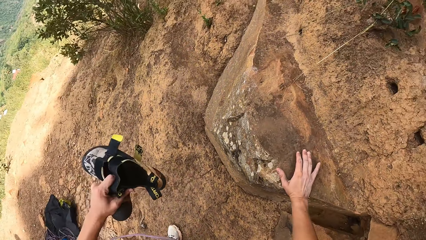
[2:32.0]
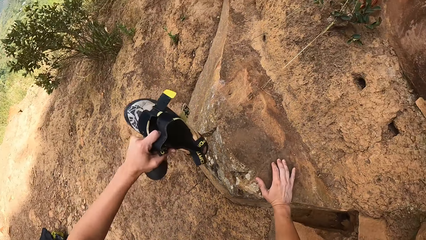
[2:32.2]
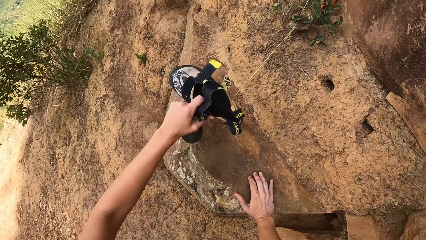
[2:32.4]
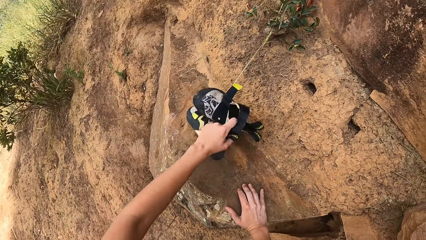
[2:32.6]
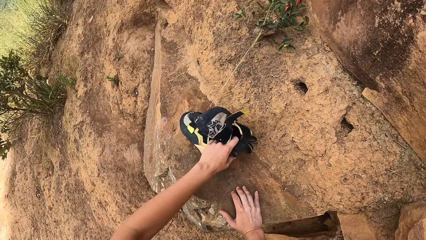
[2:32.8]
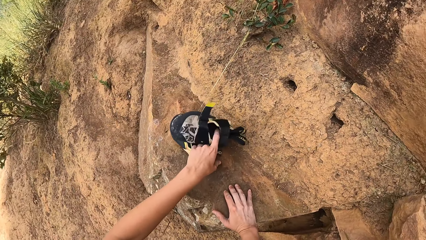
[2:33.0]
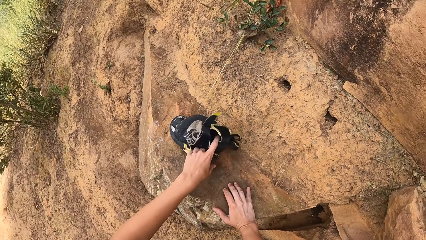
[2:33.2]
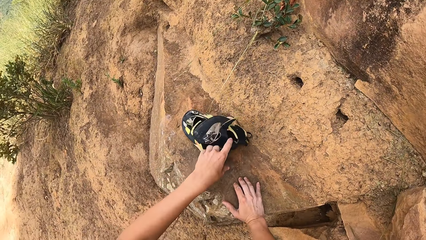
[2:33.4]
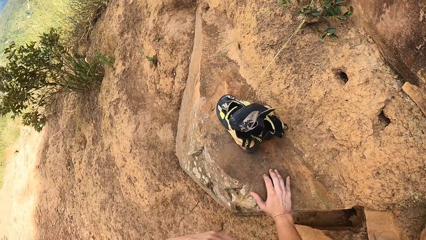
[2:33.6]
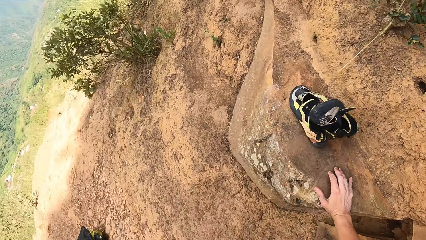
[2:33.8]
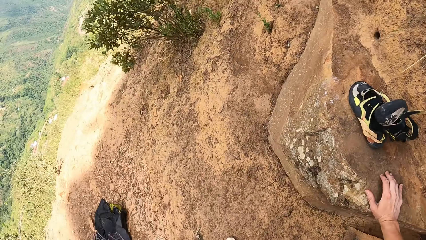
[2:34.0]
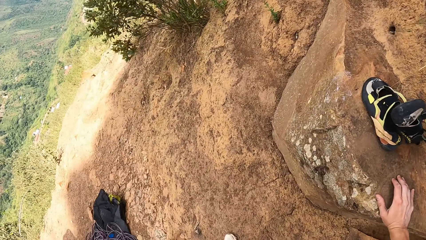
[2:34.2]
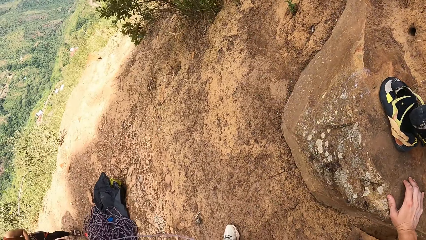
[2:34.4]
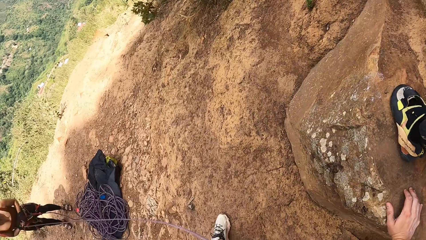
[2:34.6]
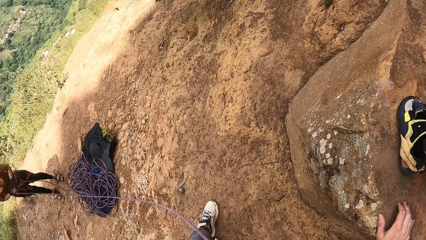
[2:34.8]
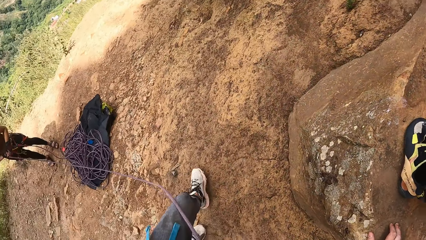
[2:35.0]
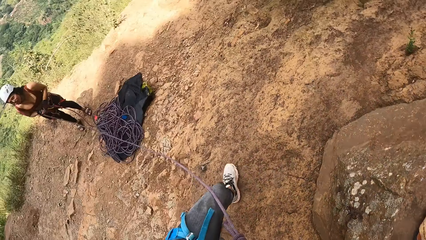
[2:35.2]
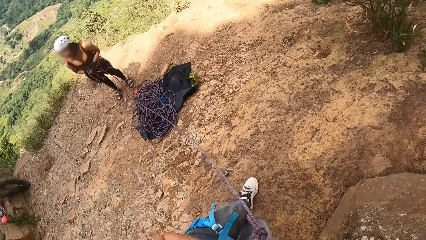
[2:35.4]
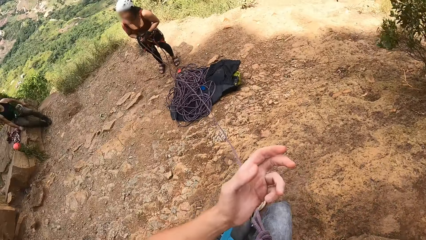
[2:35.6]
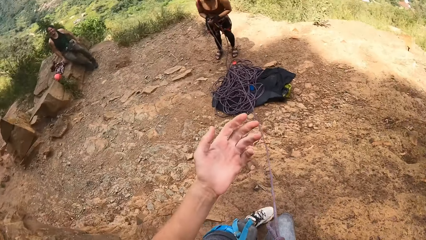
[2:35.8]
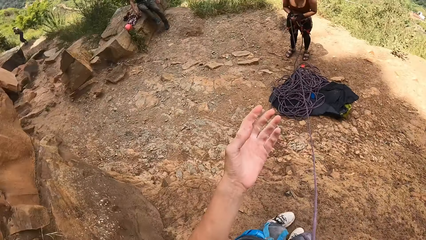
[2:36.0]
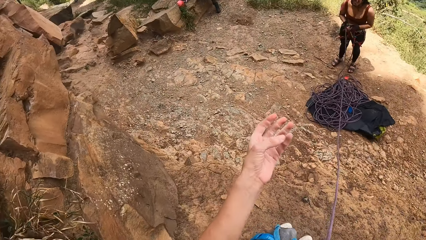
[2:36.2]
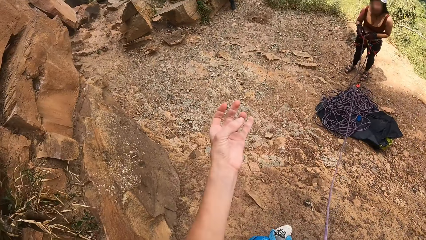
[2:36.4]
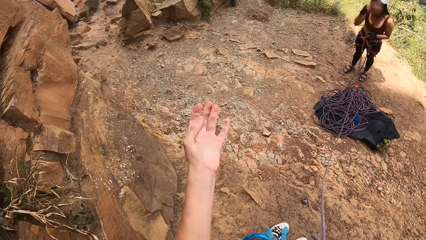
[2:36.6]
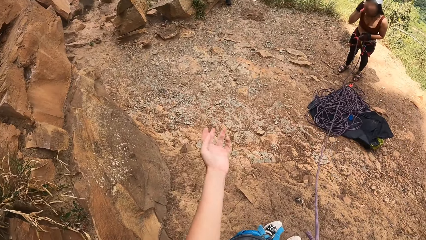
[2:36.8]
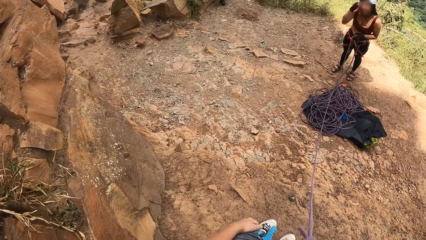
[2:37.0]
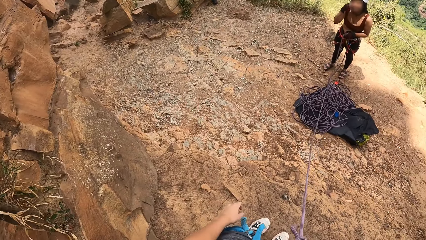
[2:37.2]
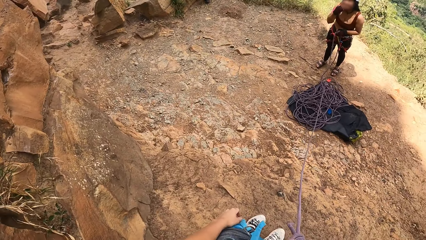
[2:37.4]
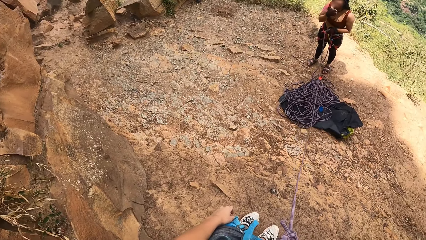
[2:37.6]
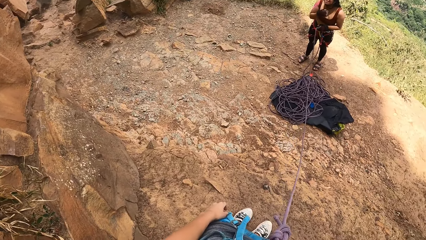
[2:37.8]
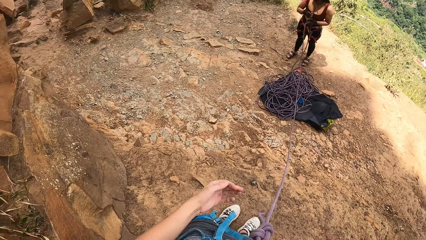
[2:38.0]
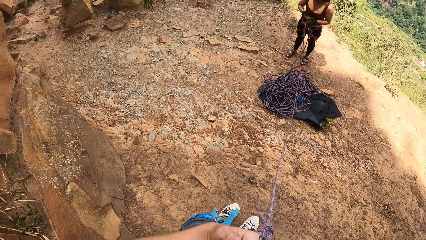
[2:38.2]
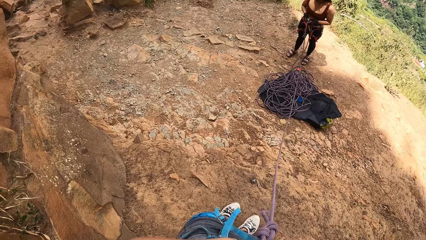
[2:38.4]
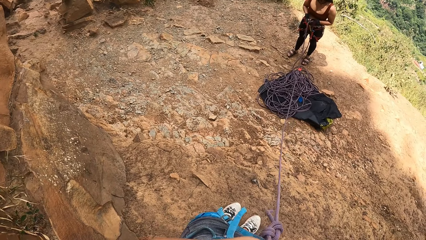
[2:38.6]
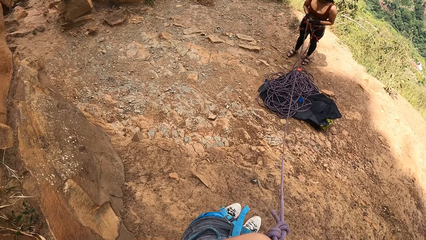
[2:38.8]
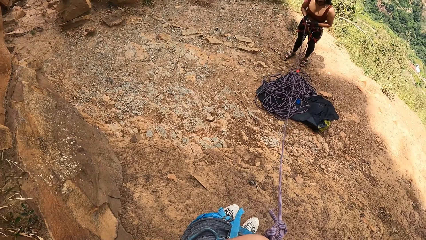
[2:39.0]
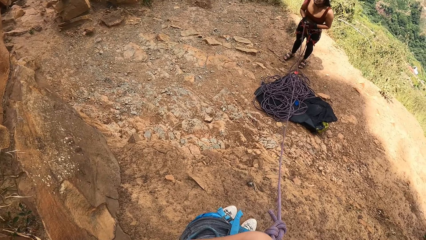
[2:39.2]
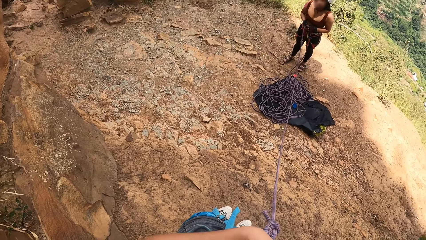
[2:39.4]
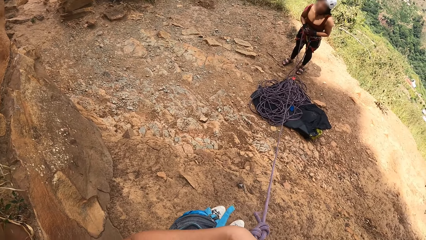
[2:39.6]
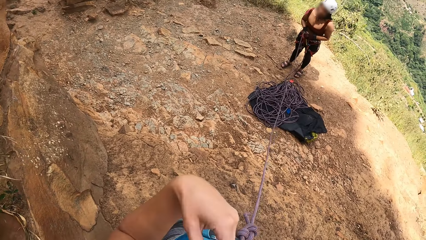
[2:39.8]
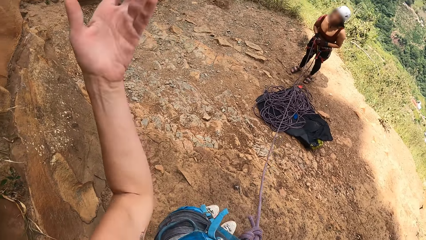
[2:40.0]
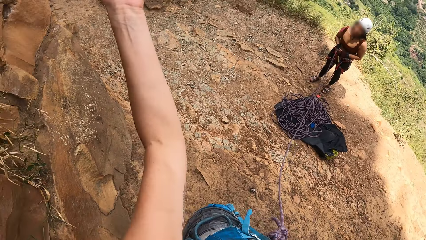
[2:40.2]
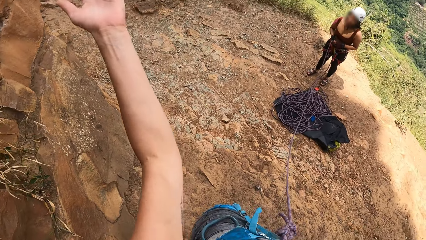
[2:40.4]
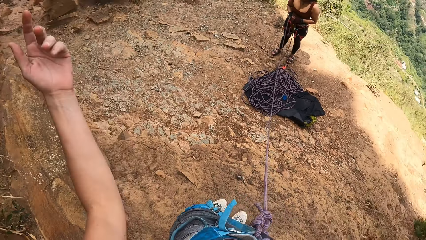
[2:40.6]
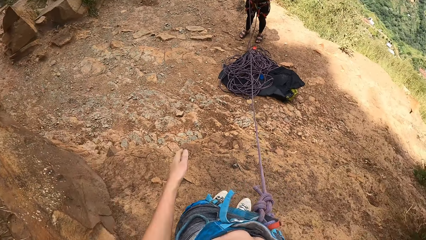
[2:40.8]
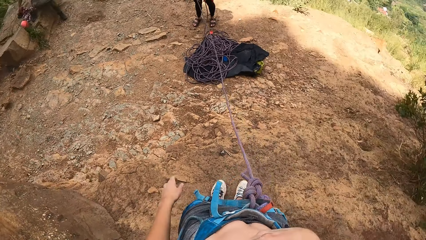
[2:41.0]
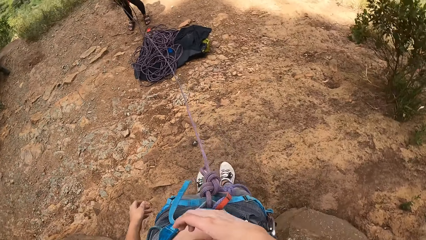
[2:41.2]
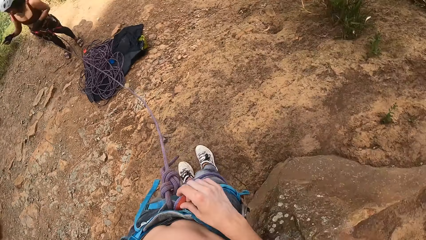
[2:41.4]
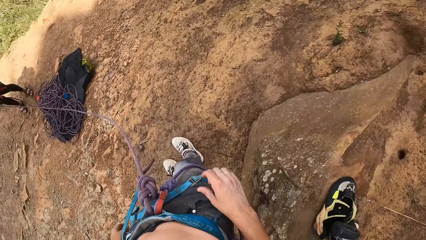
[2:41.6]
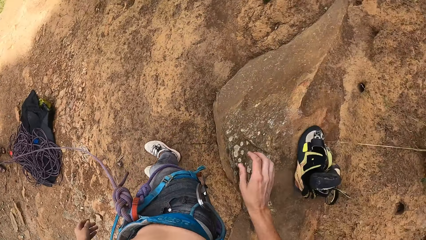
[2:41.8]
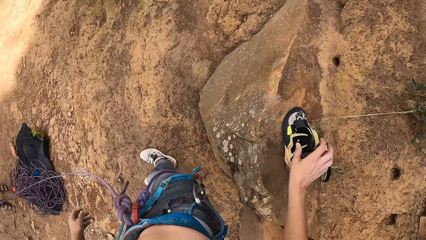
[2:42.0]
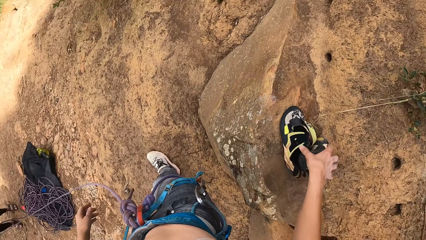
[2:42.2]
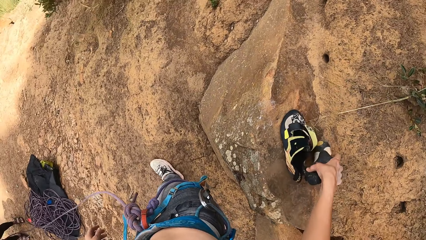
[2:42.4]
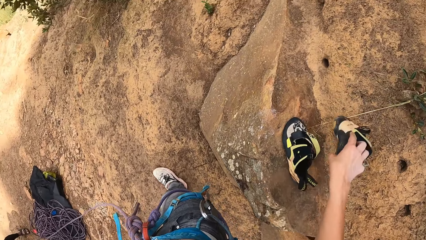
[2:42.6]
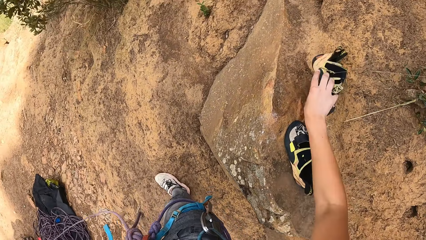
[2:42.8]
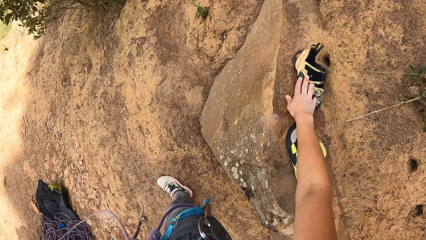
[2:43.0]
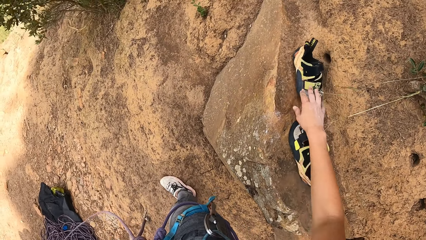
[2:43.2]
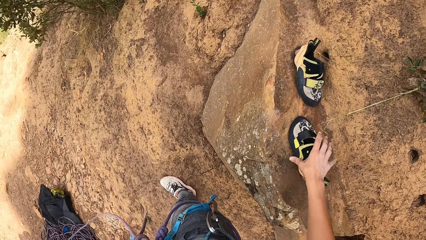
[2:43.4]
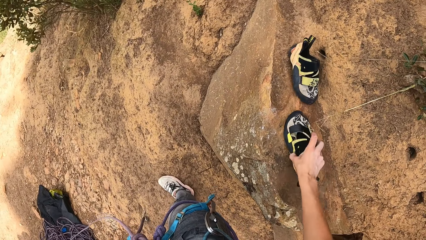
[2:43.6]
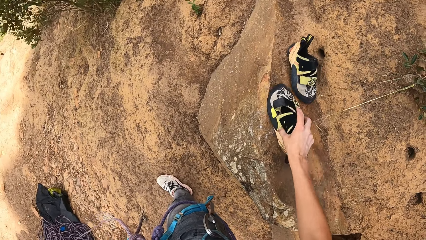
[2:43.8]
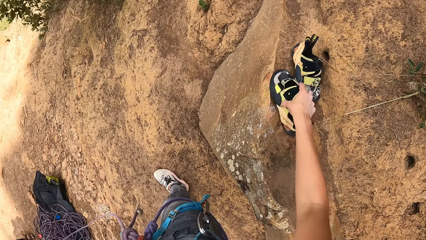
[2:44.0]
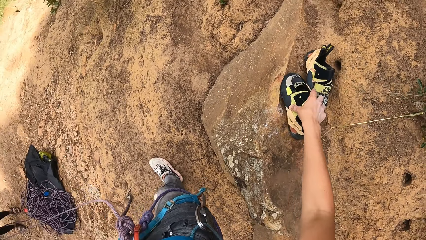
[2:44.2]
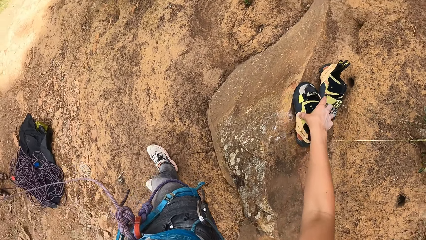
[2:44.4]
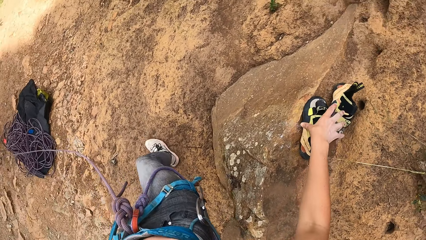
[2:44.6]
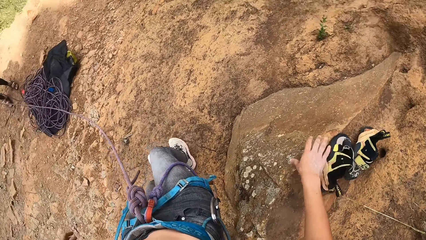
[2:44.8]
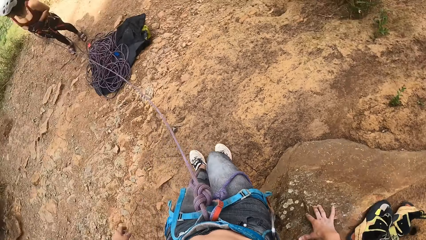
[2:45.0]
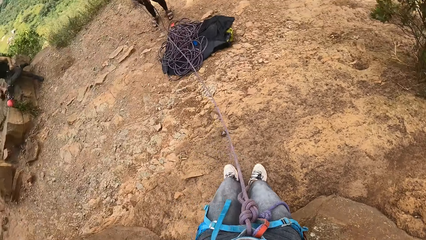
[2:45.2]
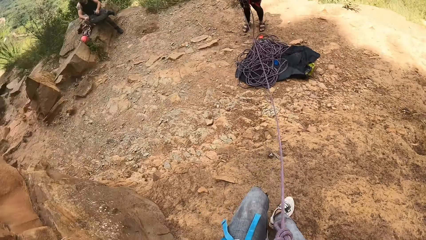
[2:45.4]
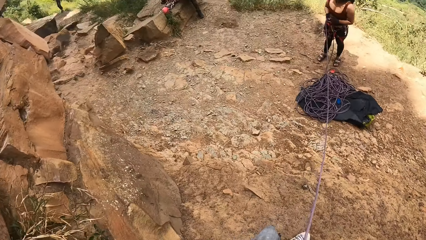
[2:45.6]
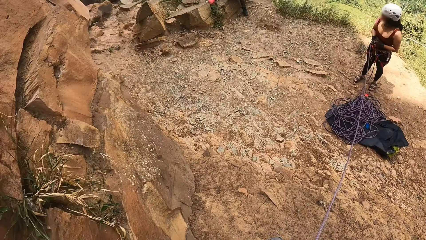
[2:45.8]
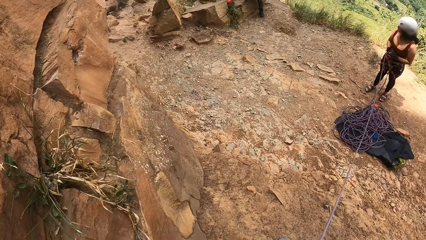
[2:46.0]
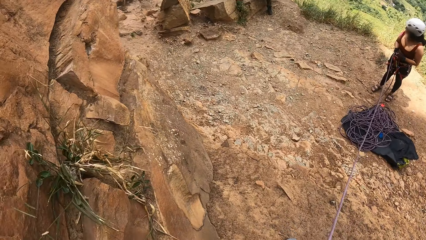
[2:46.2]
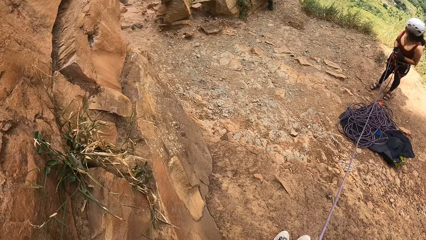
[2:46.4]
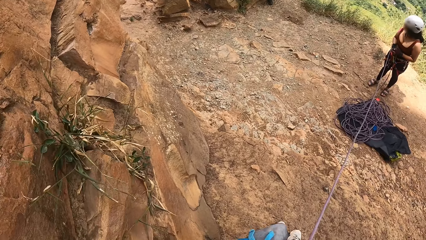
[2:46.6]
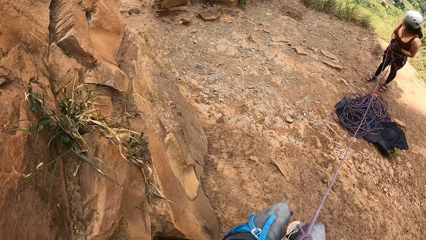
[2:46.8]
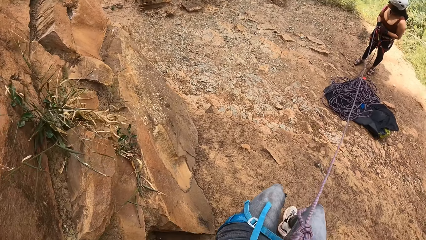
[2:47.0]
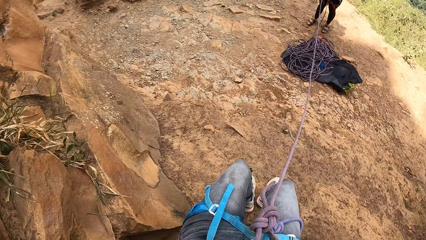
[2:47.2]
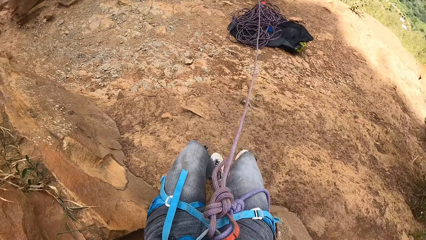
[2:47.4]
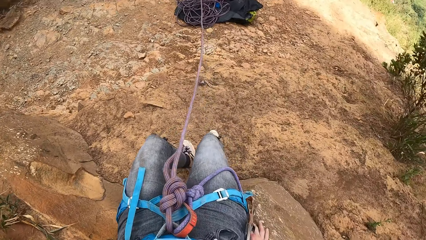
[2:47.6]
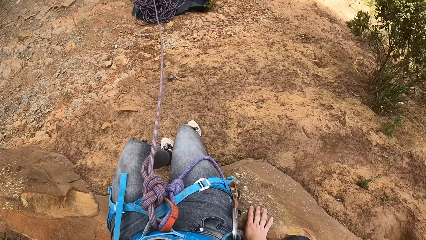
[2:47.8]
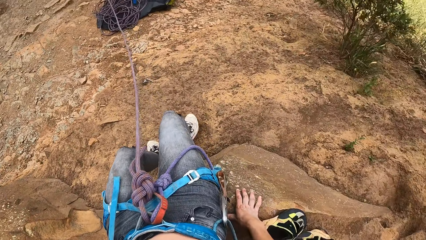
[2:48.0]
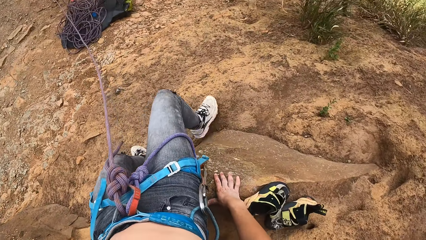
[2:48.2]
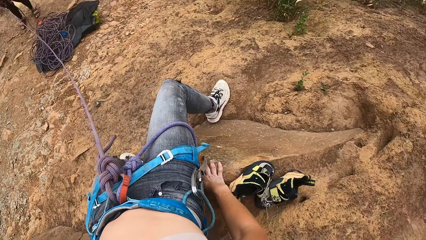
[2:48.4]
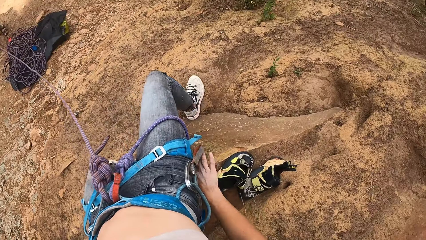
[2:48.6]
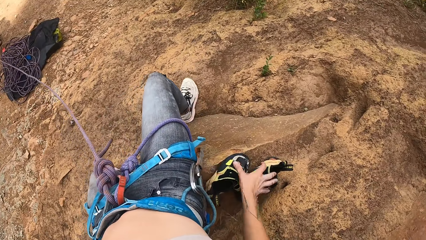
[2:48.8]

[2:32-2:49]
The camera wearer touches a stone. They put the shoes down. They walk. They look around. They converse with a woman. They pick up the shoes. They put the shoes down. They look around.
